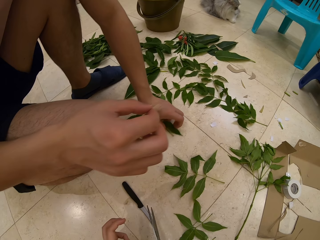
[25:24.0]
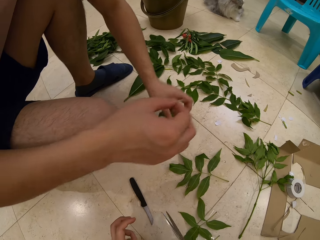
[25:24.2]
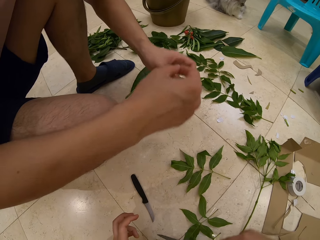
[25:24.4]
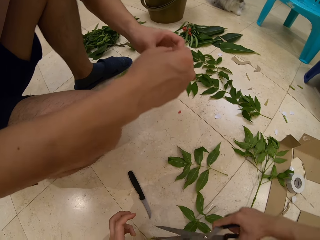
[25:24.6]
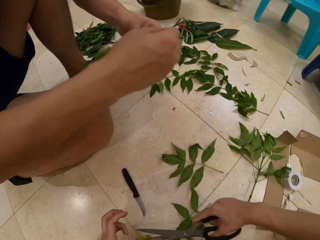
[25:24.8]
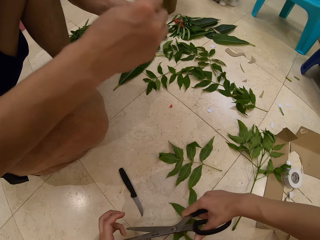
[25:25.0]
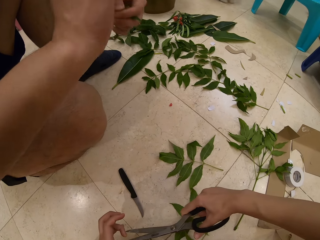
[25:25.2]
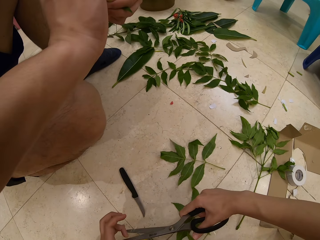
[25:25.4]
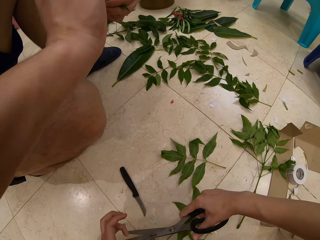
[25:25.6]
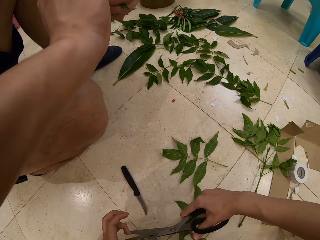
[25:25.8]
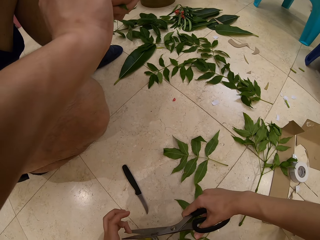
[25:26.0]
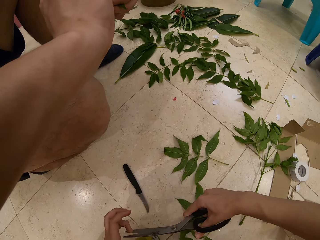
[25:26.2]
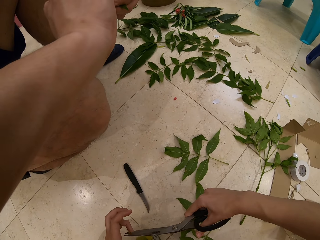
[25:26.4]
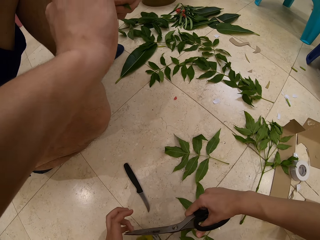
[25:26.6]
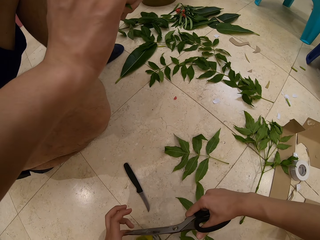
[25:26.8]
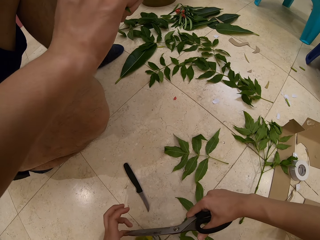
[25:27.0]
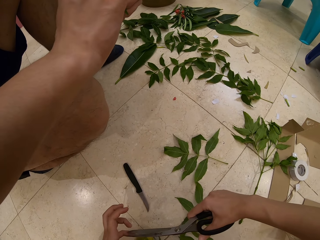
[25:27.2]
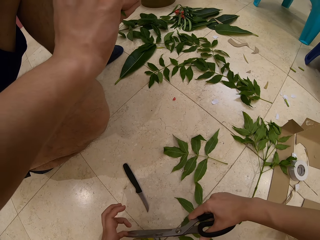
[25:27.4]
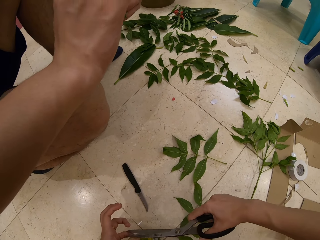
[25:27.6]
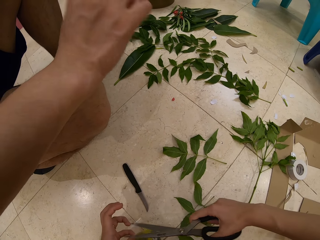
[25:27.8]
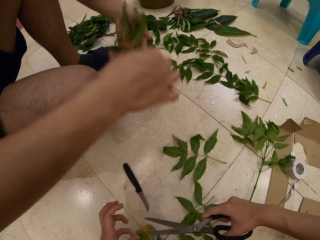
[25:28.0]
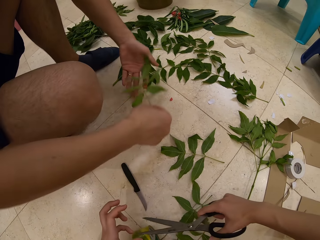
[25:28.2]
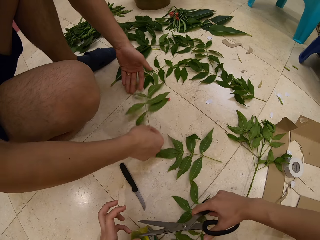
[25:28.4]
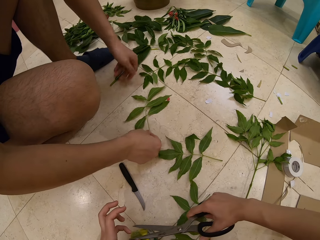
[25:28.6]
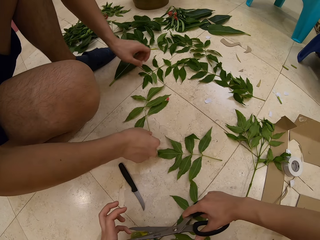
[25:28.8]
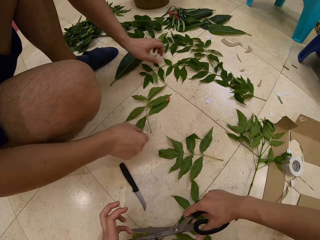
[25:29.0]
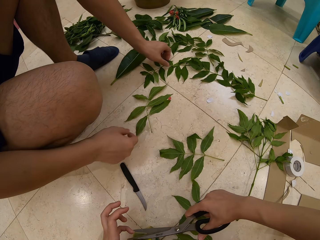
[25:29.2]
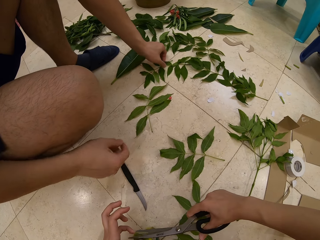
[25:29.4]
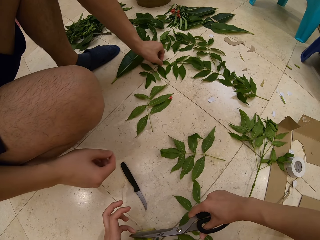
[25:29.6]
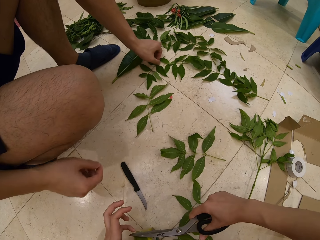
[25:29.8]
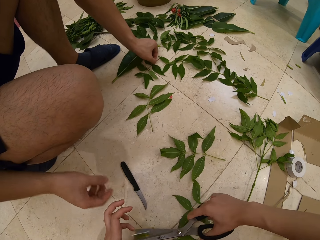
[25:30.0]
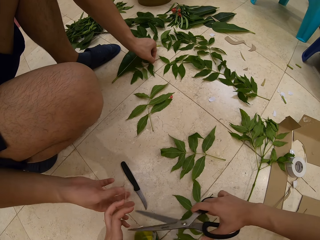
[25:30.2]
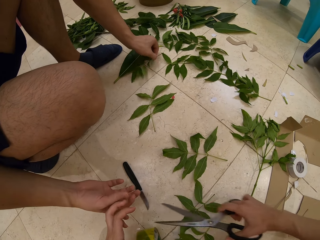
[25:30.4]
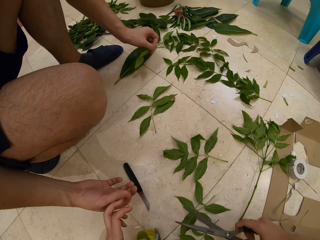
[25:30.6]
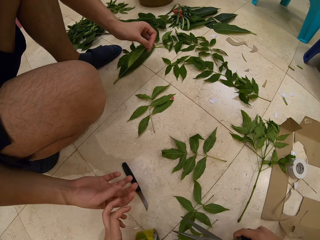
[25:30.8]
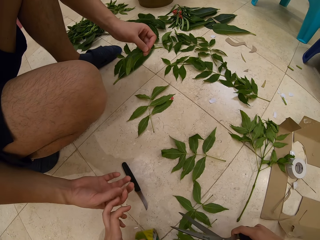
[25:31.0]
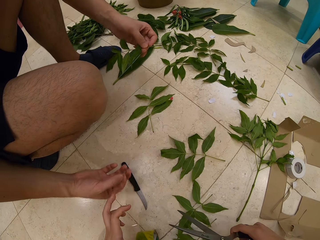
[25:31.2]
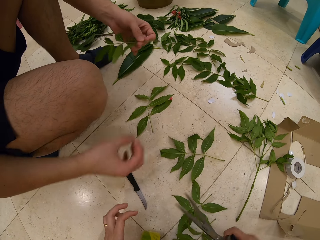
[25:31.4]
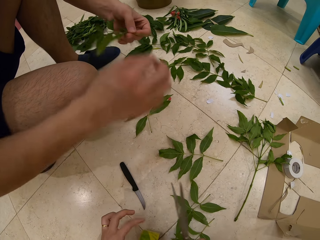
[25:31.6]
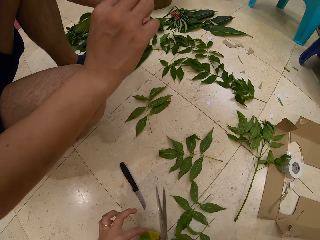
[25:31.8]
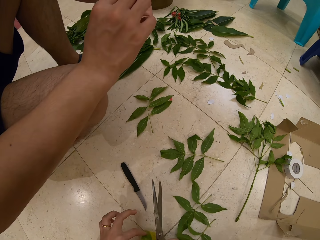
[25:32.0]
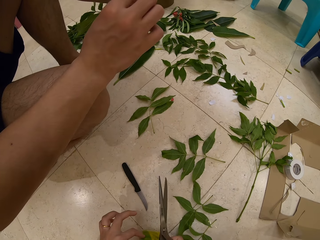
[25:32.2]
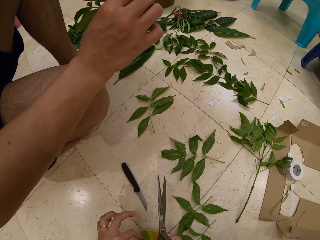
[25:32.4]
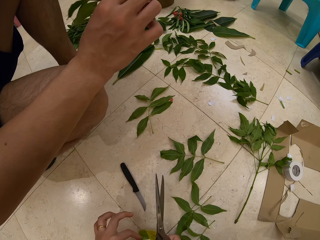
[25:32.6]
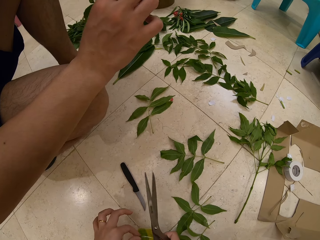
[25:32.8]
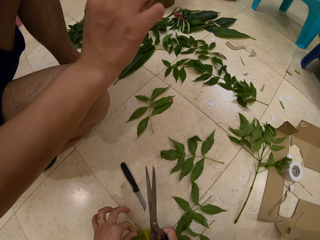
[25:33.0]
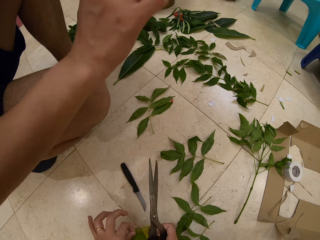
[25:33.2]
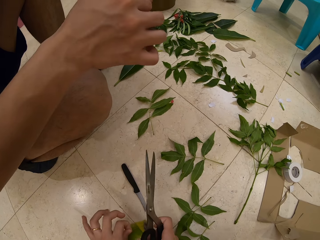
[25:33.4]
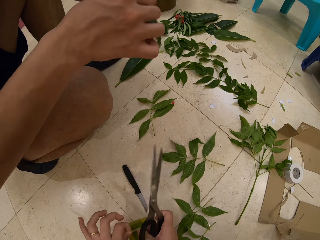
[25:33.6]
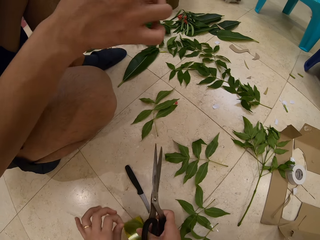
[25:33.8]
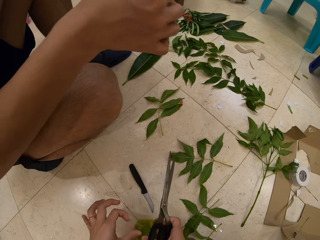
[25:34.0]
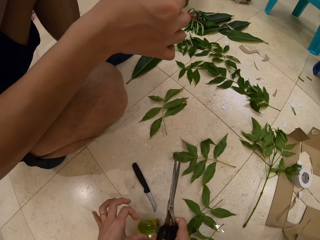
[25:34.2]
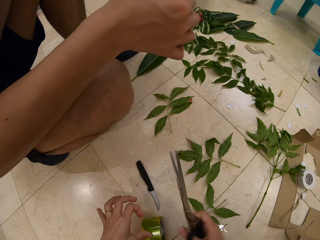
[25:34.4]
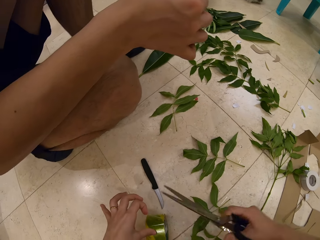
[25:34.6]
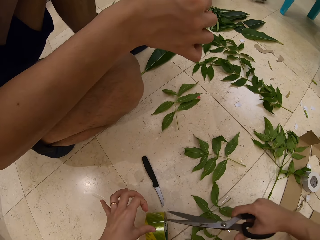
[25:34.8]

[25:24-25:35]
A person holds a piece of tape. The person sticks a piece of the tape to the stem of a leaf or plant and takes a piece of sellotape from the camera wearer. The person places the plant on the floor, takes the cut tape from the camera wearer, and picks a plant. The camera wearer cuts a piece of tape. The person attaches the piece of tape on the plant.

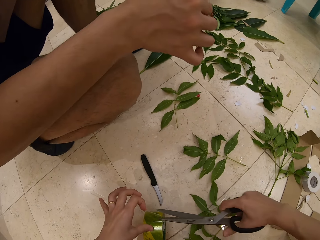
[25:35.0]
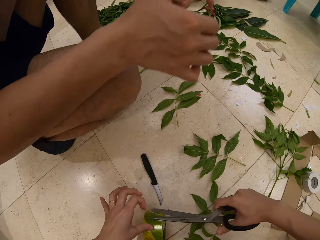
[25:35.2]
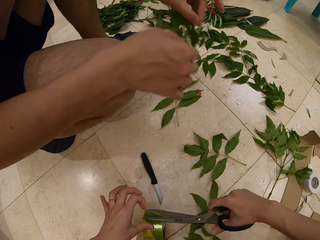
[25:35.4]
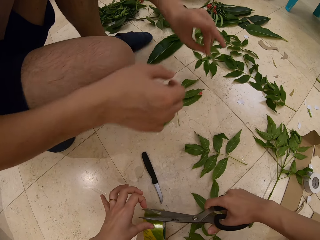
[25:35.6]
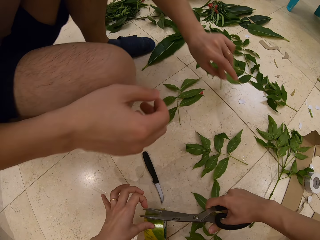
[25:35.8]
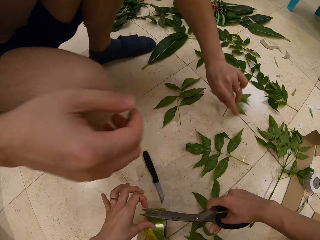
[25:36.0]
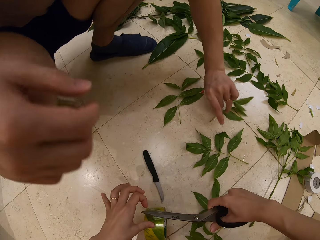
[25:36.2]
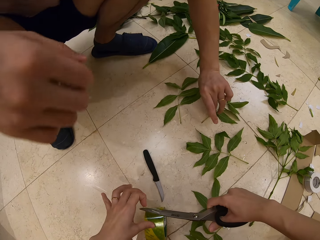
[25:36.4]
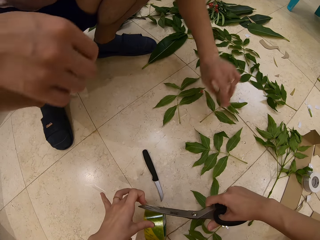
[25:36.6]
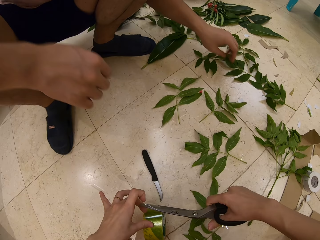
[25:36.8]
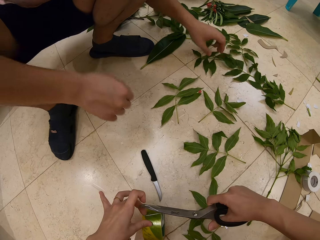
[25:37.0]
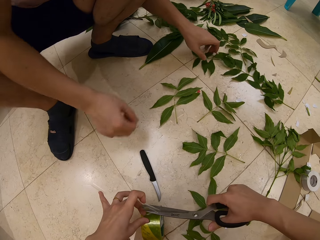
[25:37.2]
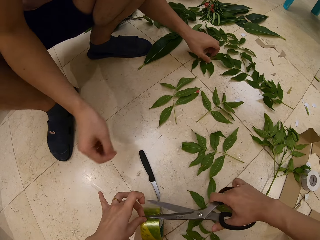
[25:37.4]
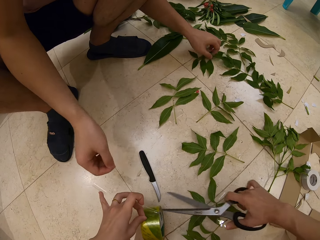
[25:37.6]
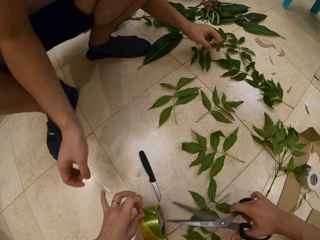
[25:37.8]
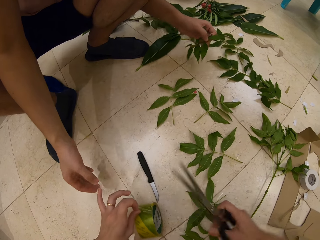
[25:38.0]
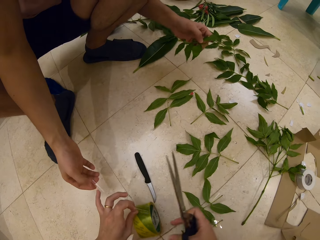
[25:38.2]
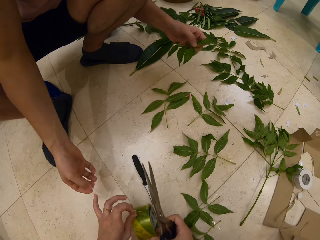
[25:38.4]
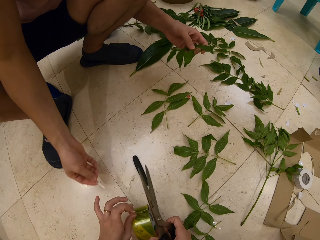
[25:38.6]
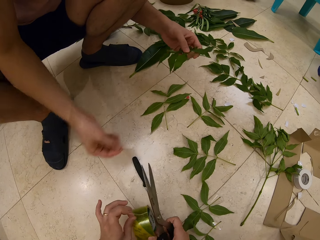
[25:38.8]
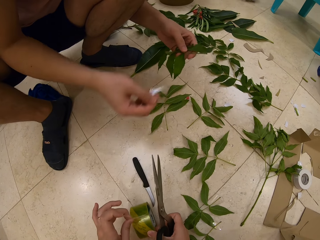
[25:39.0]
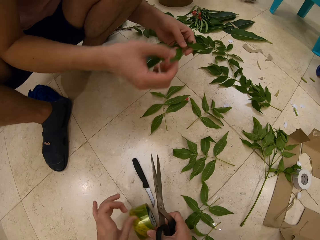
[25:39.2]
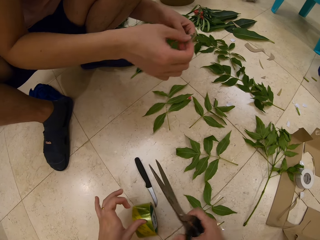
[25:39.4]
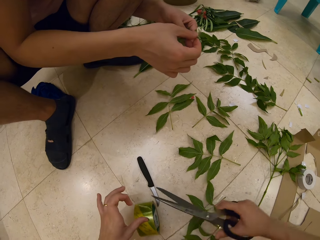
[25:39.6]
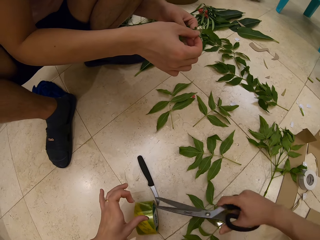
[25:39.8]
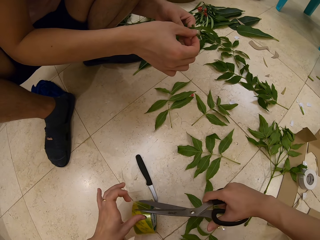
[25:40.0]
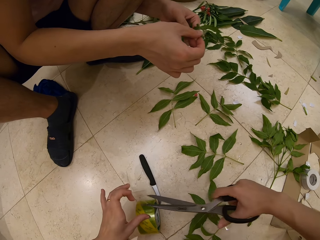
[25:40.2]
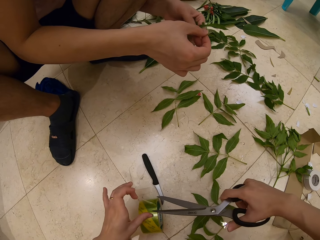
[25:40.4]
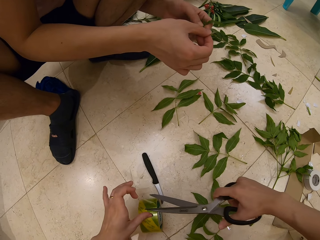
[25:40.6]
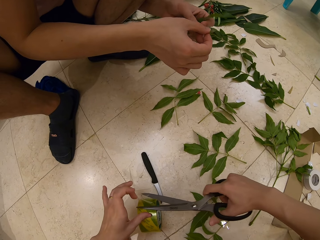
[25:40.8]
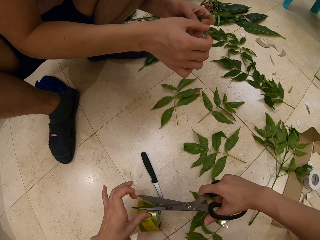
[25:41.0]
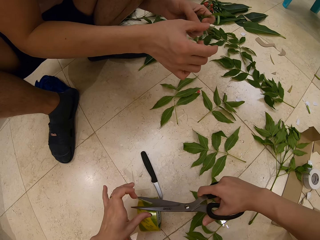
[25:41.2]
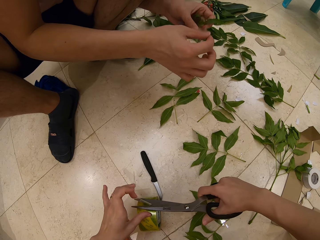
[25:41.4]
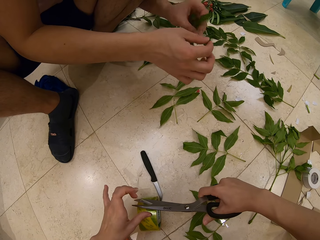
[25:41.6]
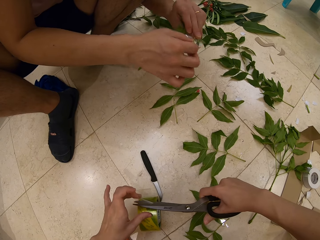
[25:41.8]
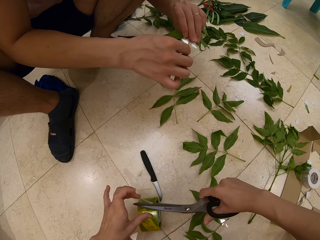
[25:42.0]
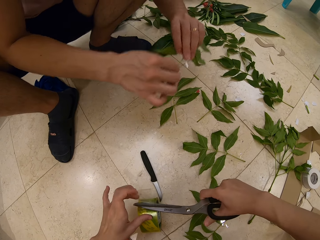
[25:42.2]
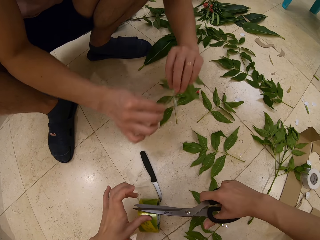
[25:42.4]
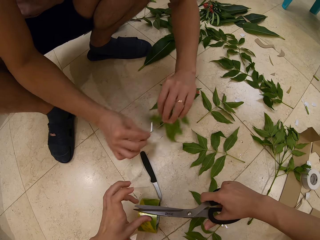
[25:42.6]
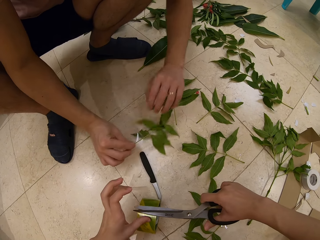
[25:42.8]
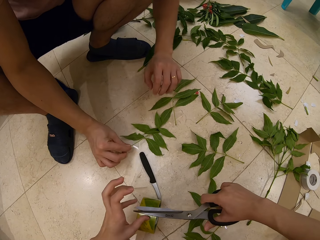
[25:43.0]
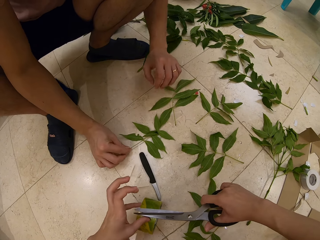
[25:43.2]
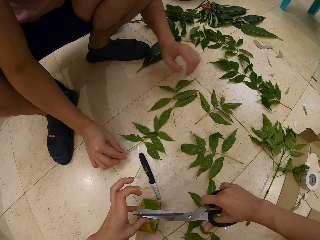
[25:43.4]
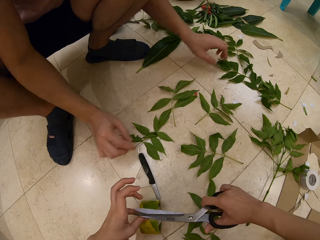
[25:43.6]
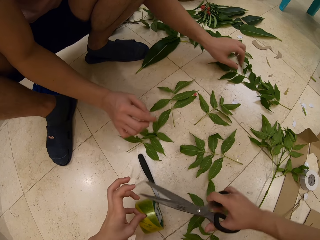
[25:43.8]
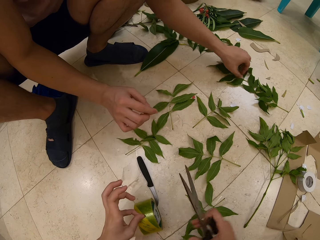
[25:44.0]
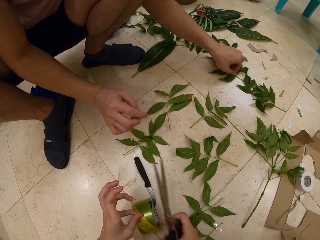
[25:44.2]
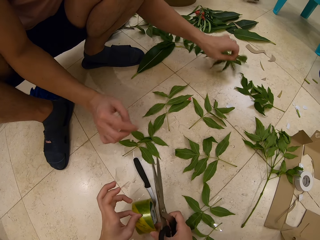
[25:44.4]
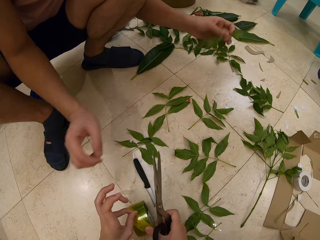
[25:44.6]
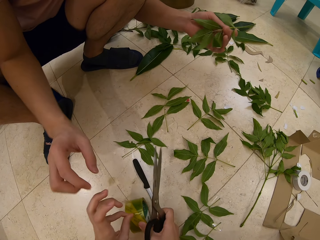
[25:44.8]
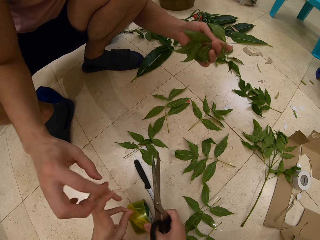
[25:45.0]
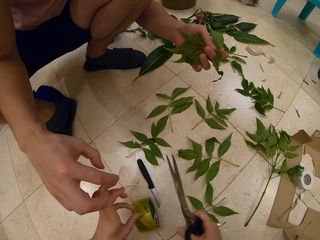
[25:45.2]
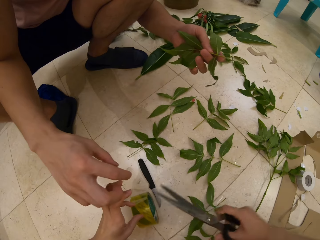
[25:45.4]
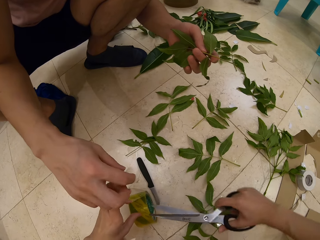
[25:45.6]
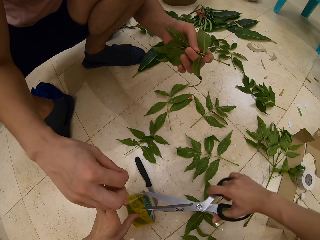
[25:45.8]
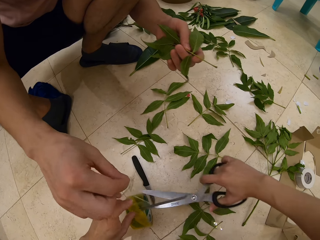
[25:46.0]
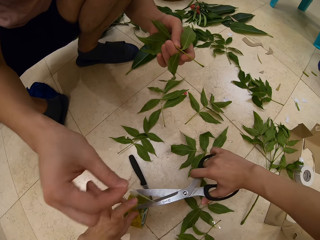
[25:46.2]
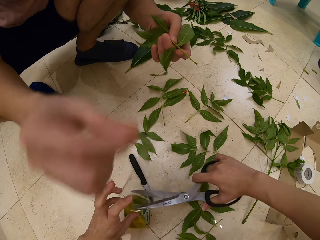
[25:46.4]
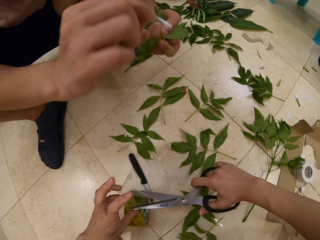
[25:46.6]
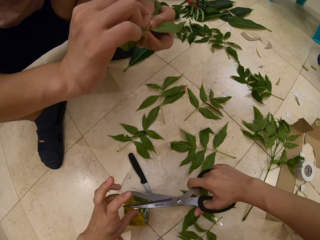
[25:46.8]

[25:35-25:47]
The camera wearer cuts a piece of tape with scissors. A person sticks a piece of the tape to the stem of a leaf or plant, puts a piece of the leaf on the floor, picks a plant, and takes a piece of tape from the camera wearer's finger. The camera wearer cuts a piece of tape. The person puts a piece of the leaf on the floor. The camera wearer cuts a piece of tape. The person sticks a piece of the tape to the stem of the leaf, picks a plant, speaks to the camera wearer, and picks a piece of tape from the camera wearer.
